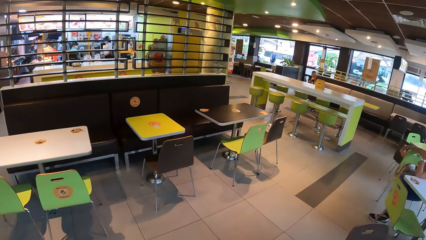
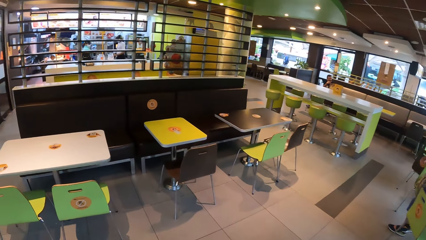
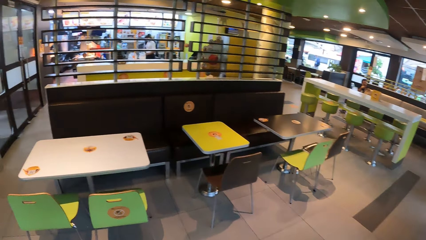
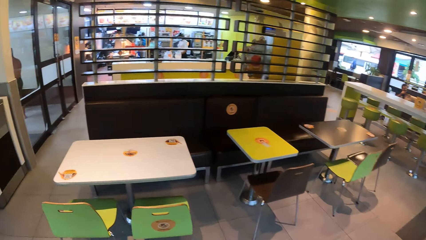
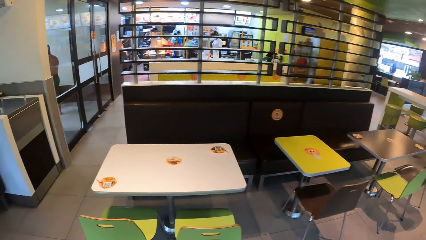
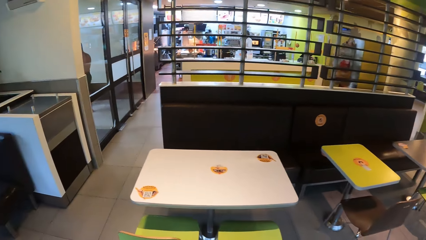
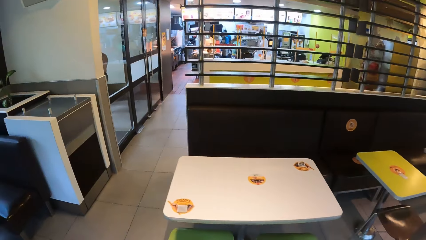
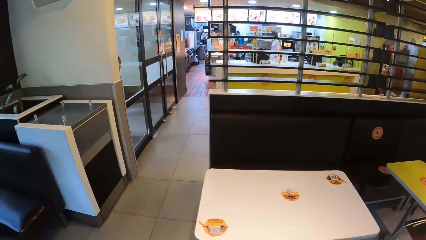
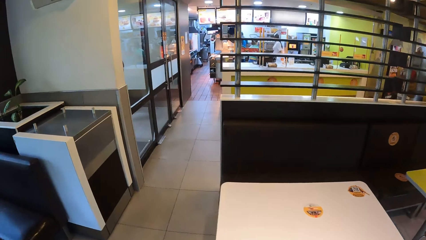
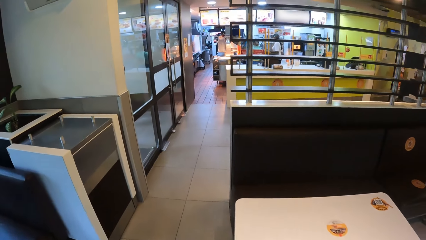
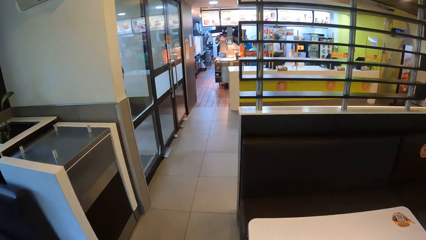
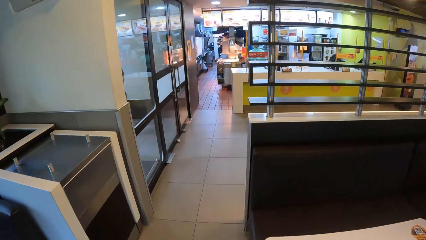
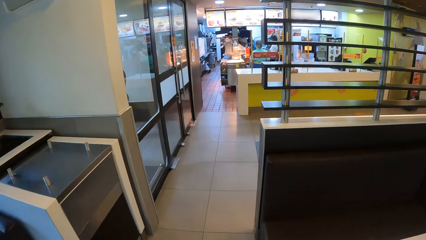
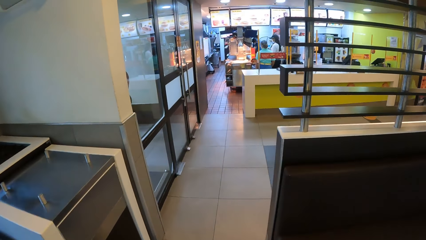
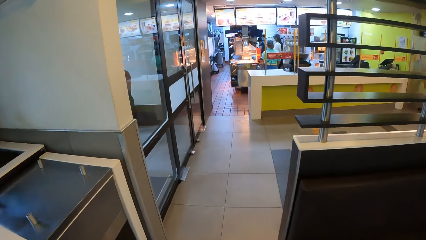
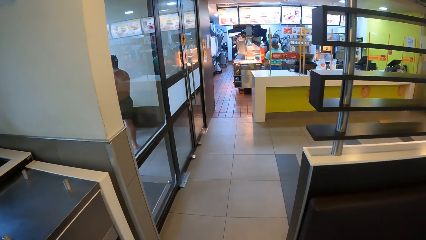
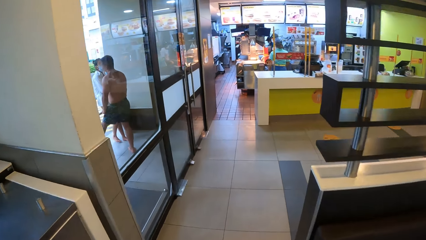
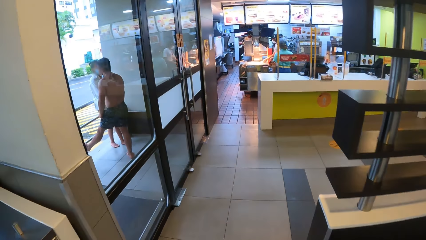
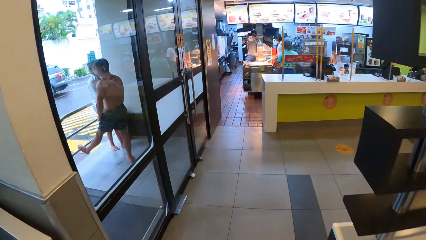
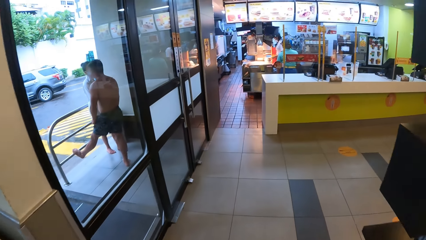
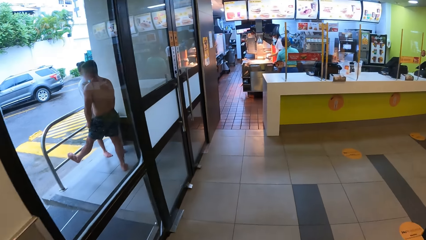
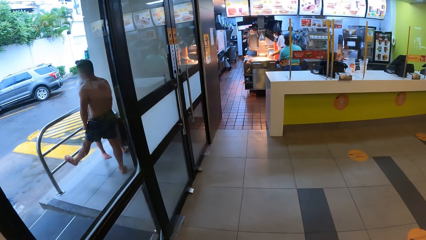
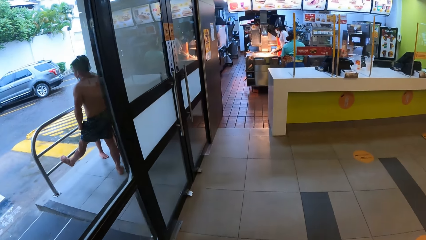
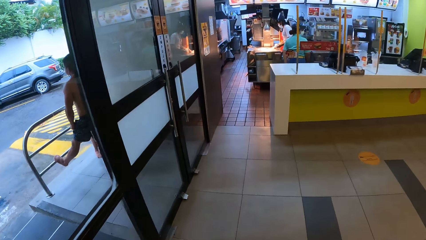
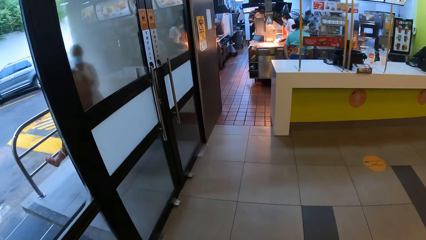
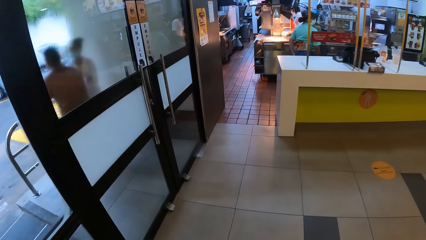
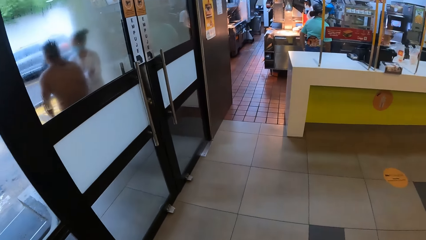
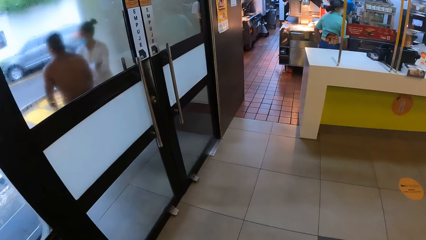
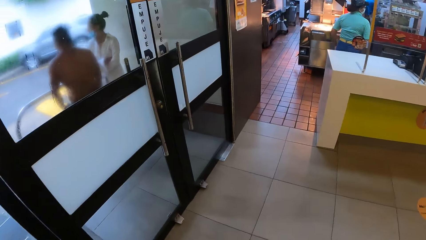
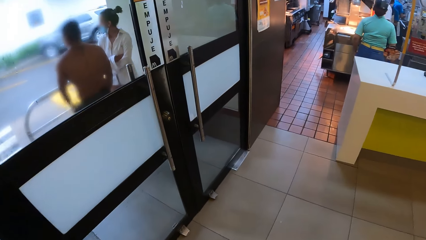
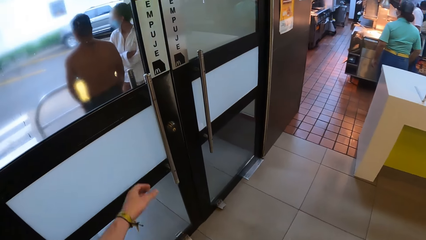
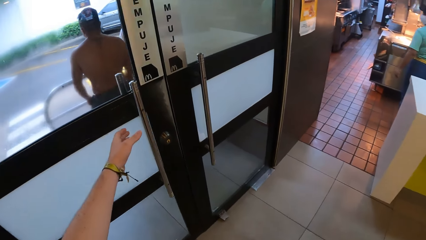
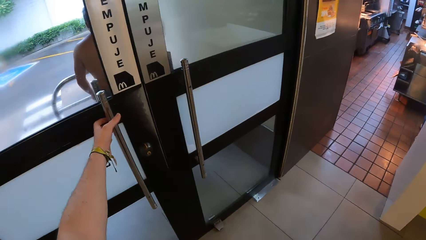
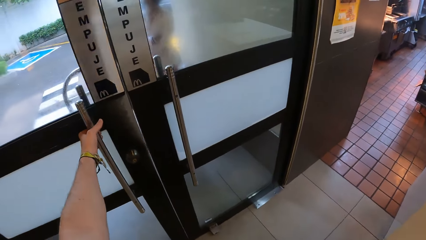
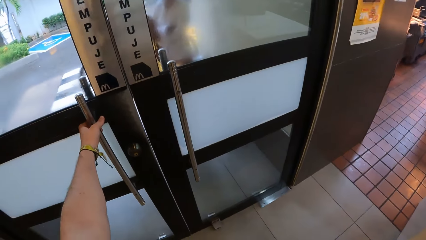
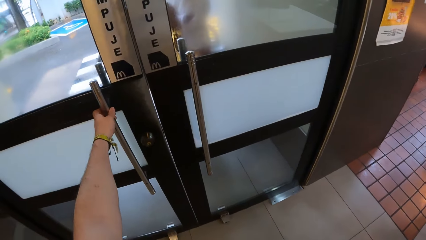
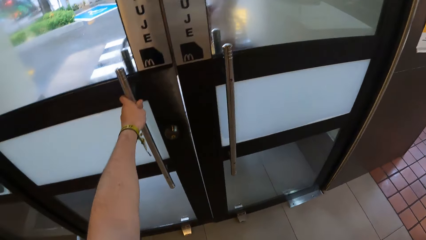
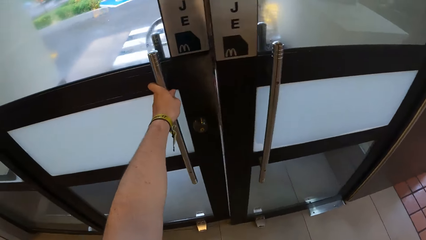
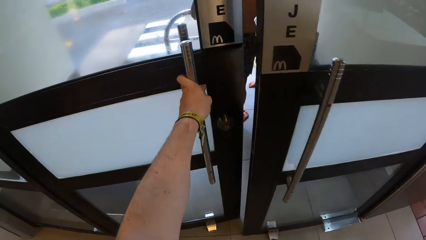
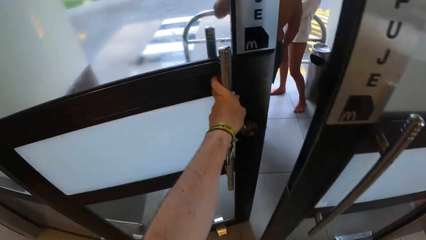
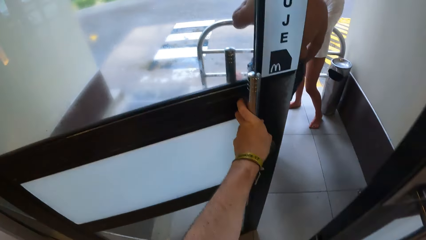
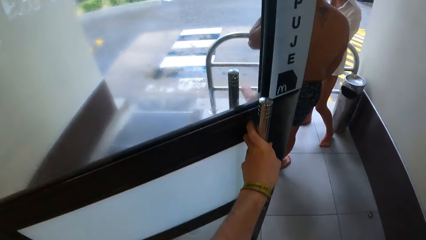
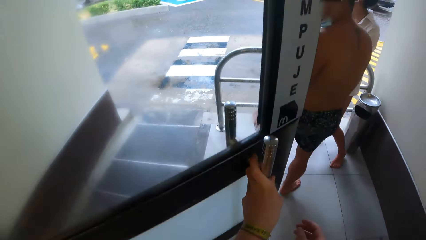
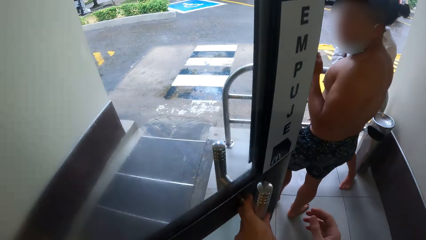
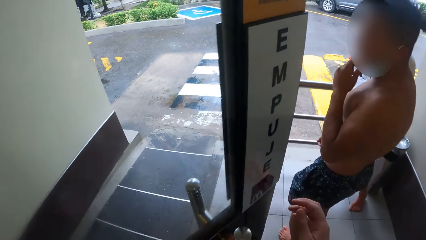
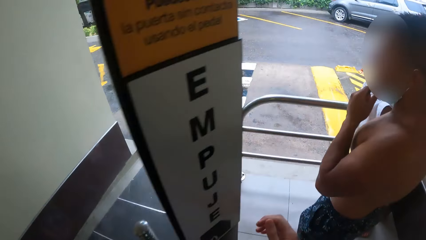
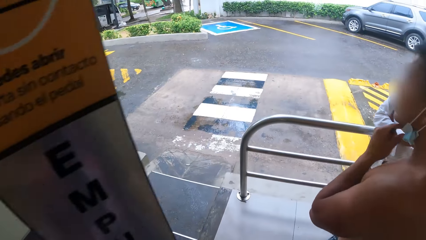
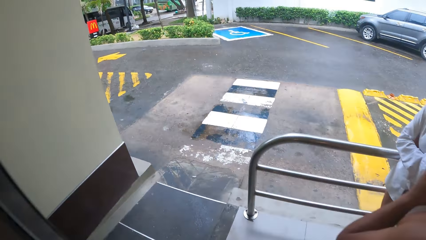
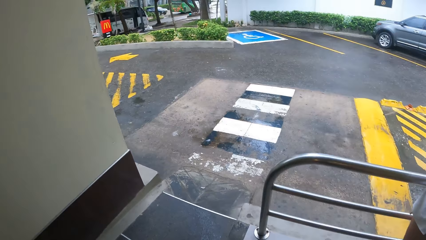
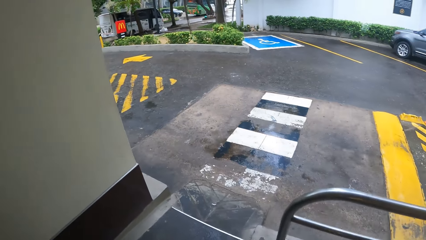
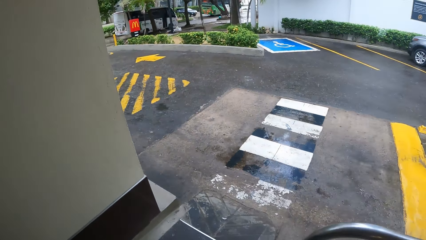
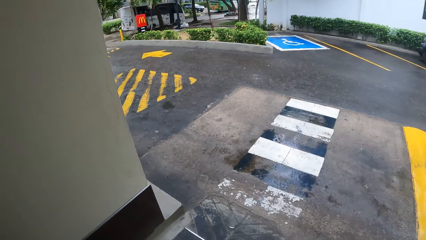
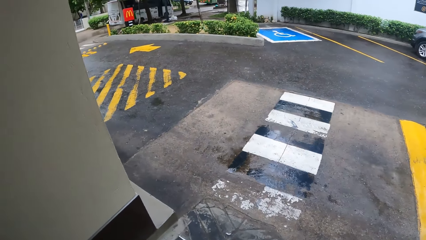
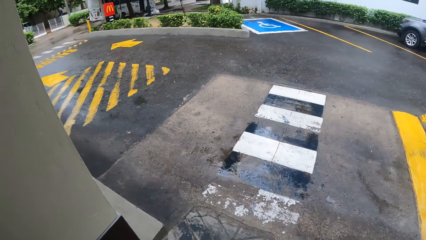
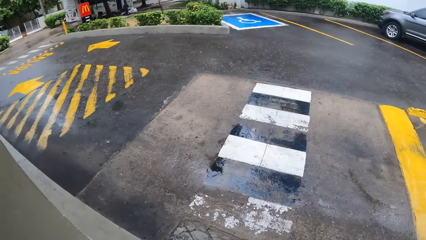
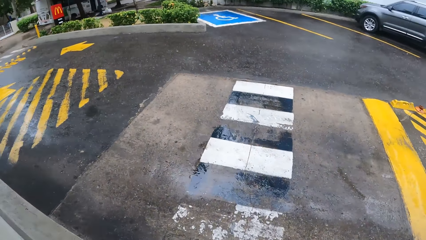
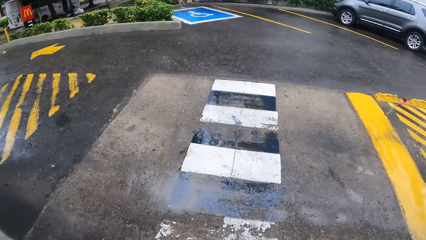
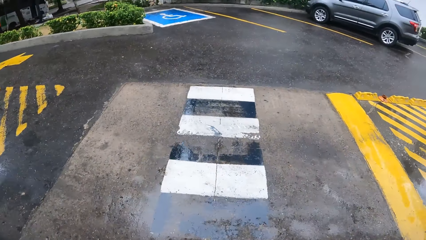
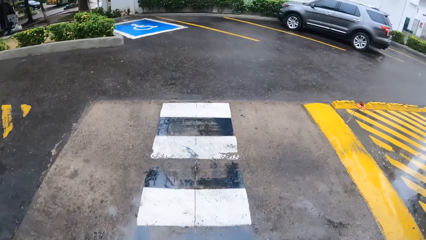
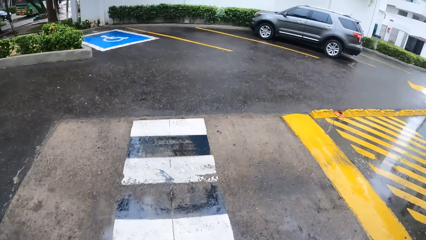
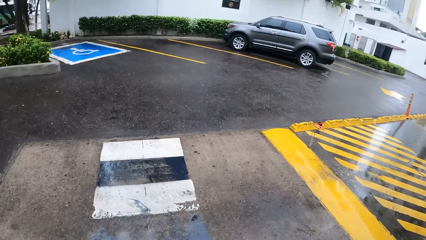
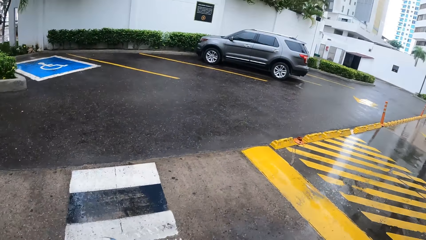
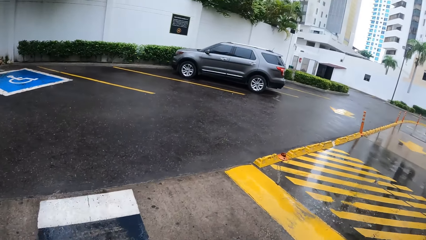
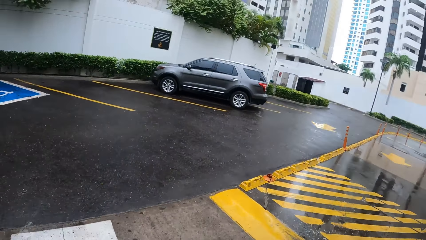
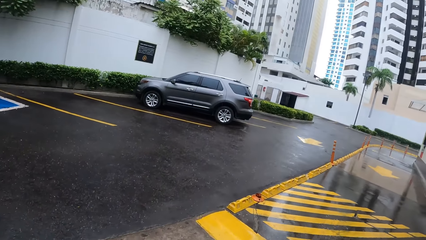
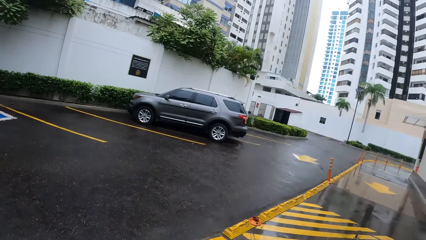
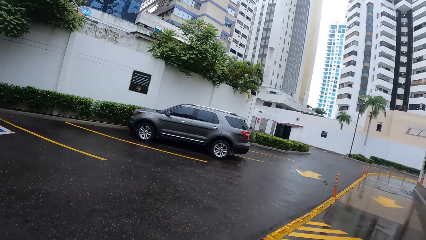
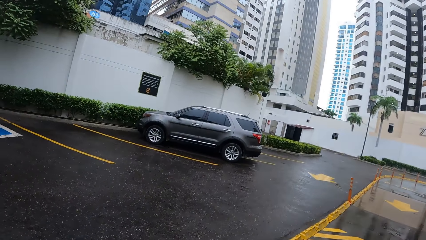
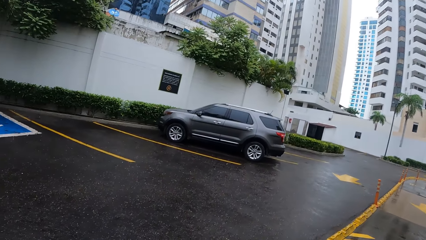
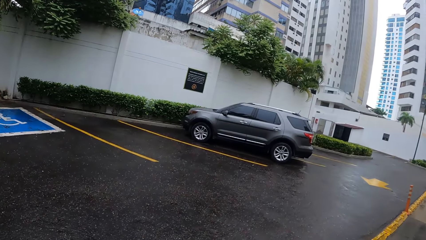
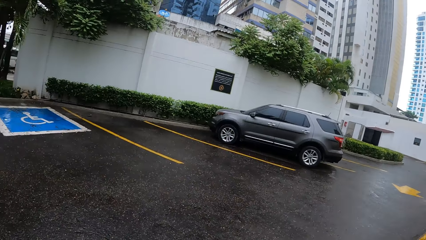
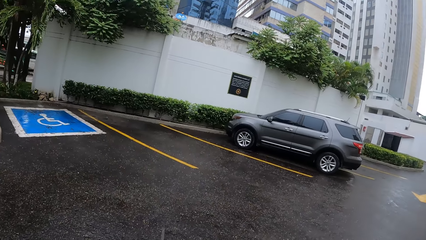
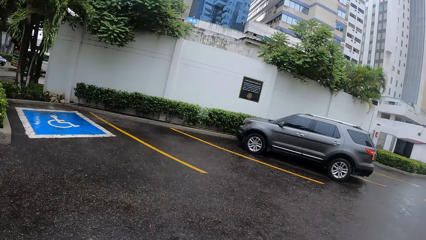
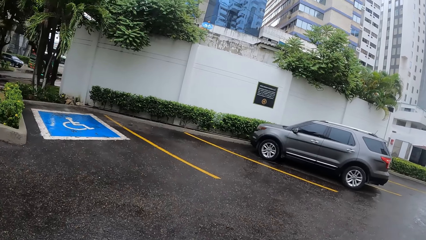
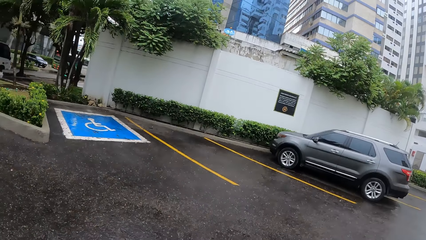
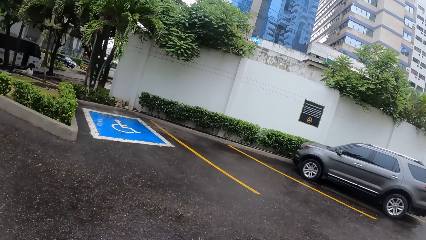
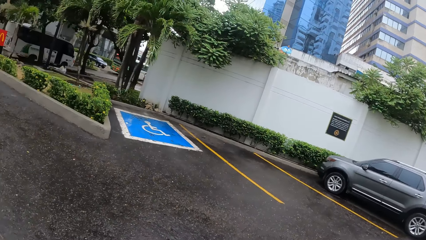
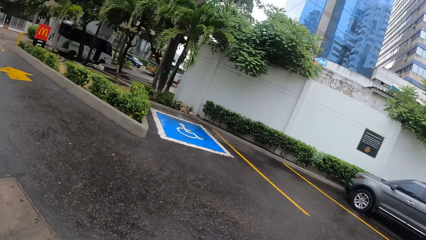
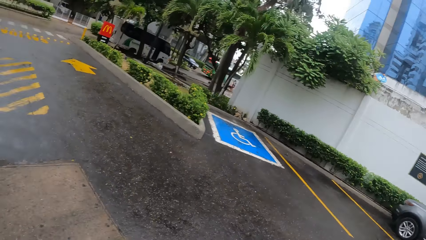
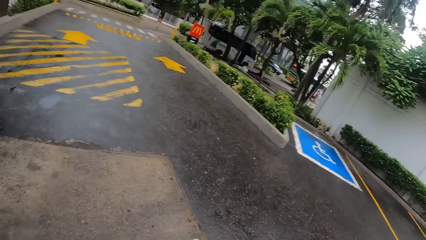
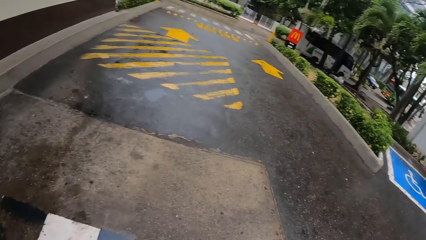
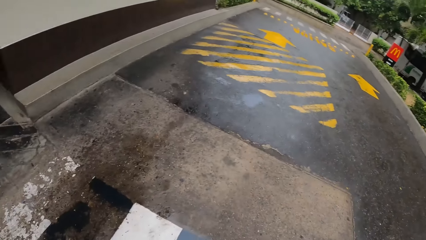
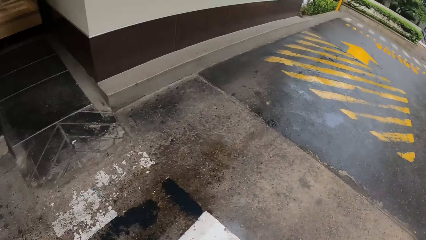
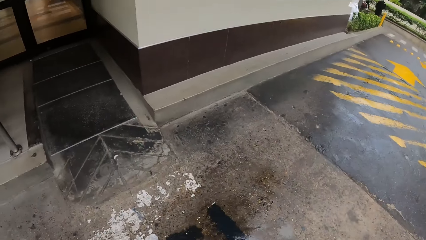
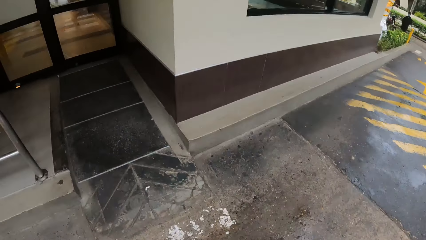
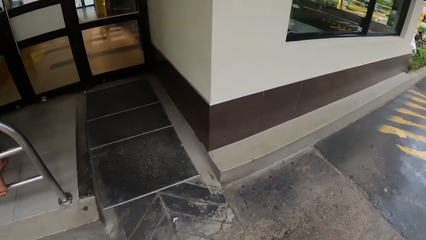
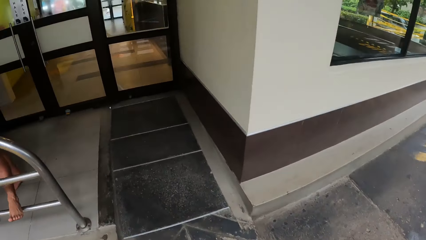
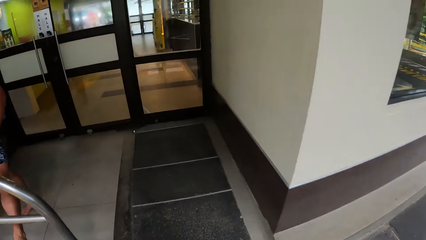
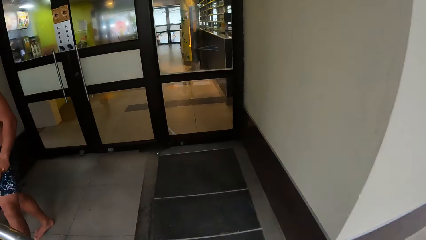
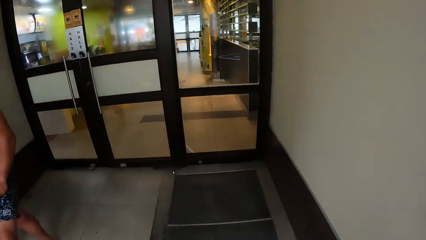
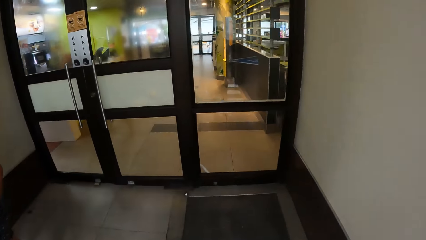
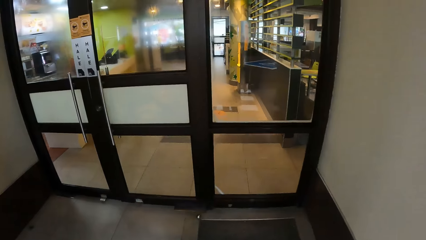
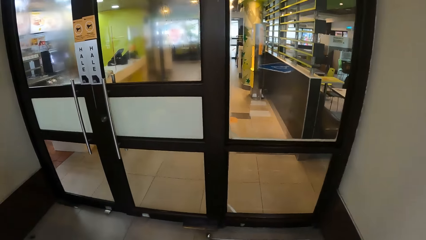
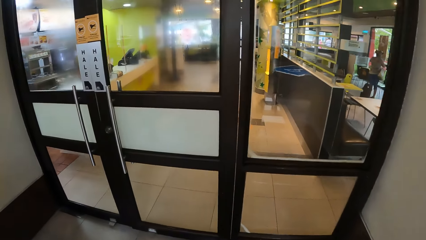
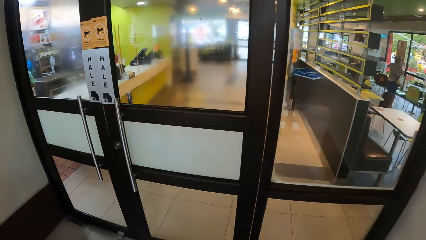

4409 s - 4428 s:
The camera wearer walks in front. They open the door with the left hand. They walk outside. They look sideways.
